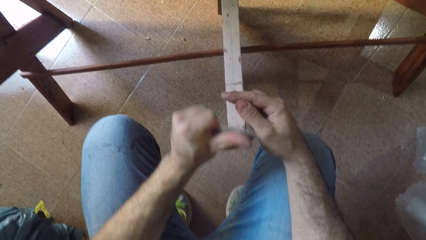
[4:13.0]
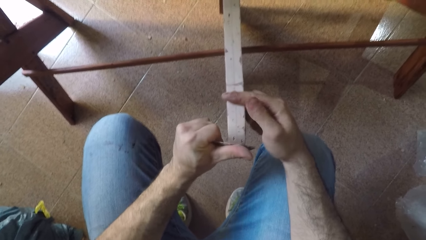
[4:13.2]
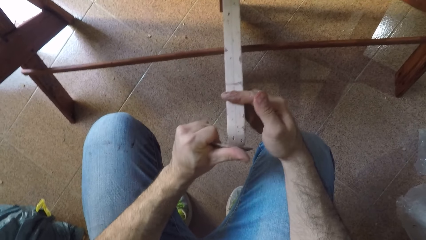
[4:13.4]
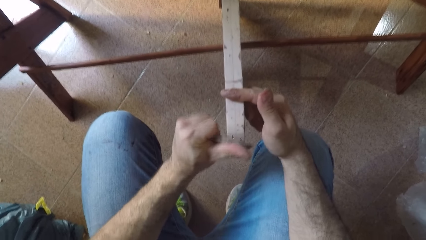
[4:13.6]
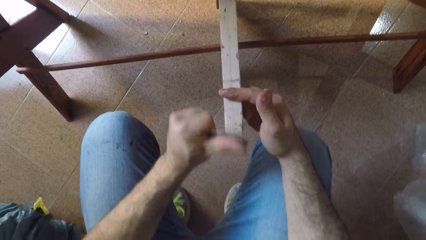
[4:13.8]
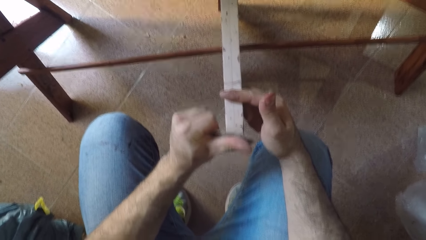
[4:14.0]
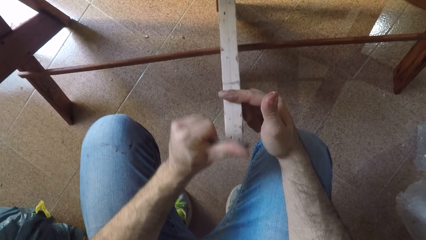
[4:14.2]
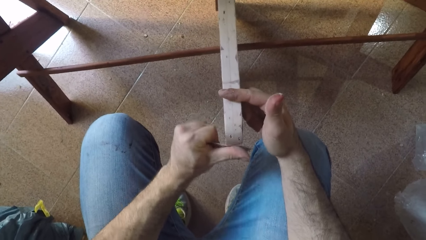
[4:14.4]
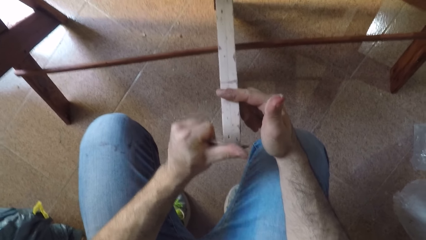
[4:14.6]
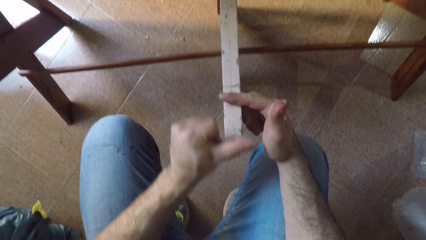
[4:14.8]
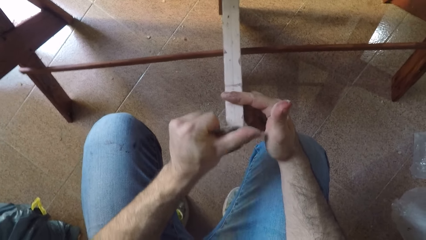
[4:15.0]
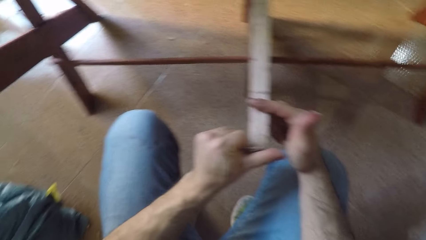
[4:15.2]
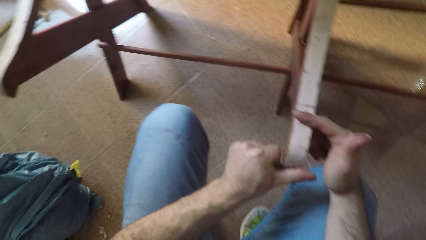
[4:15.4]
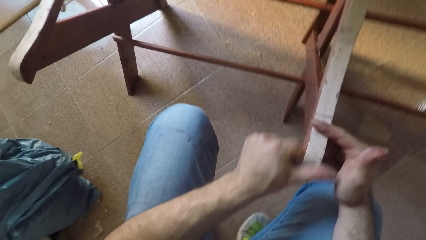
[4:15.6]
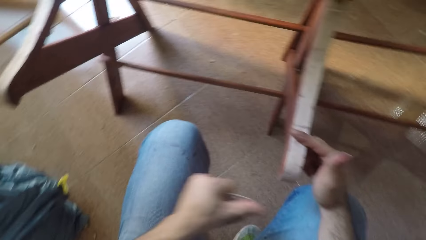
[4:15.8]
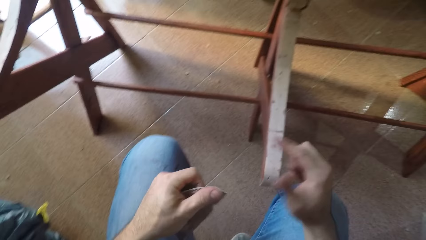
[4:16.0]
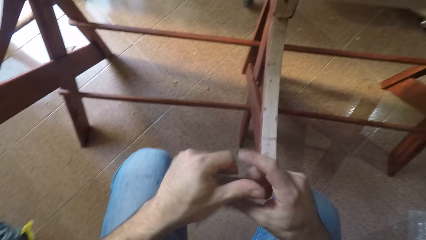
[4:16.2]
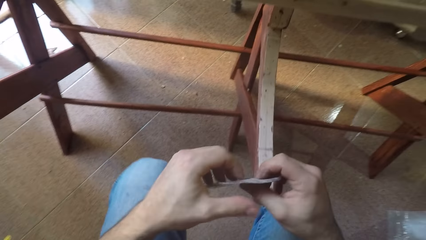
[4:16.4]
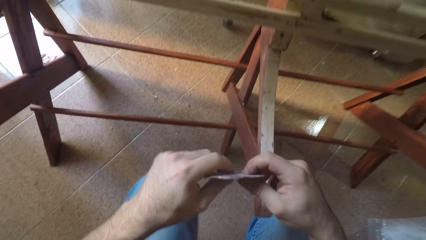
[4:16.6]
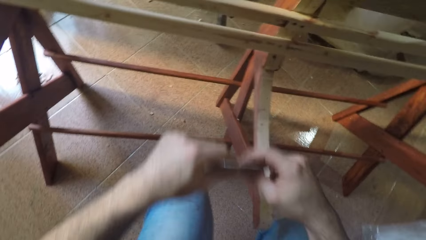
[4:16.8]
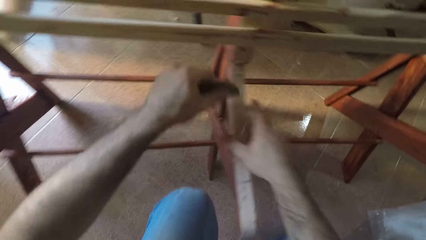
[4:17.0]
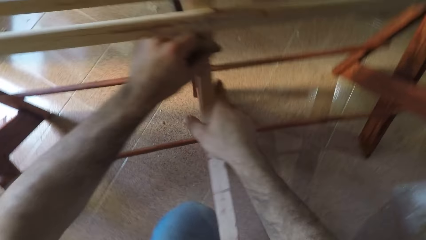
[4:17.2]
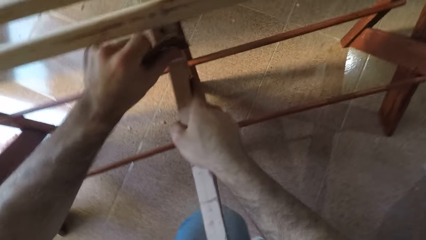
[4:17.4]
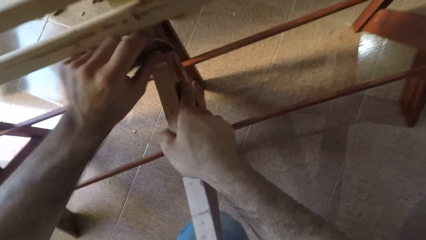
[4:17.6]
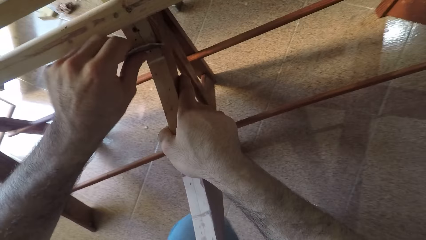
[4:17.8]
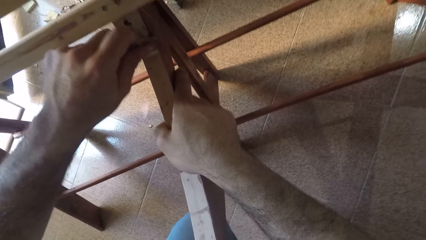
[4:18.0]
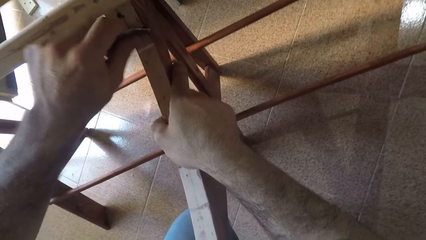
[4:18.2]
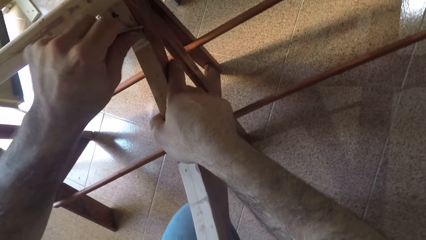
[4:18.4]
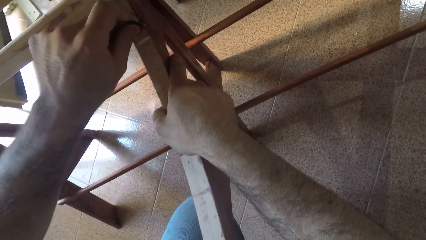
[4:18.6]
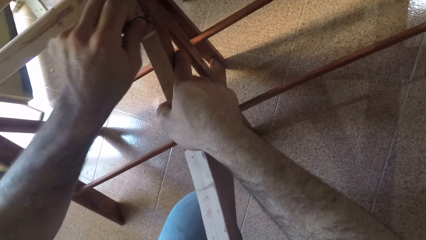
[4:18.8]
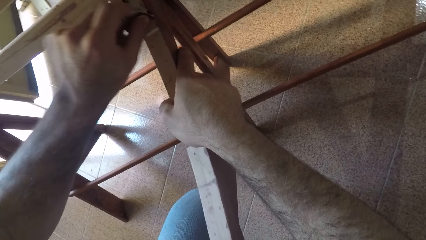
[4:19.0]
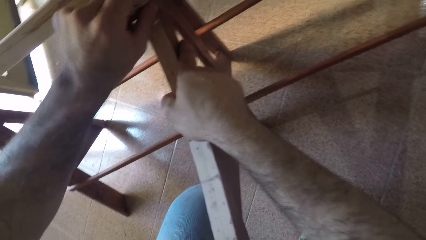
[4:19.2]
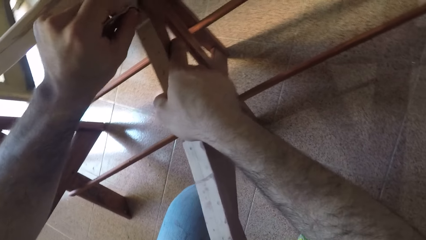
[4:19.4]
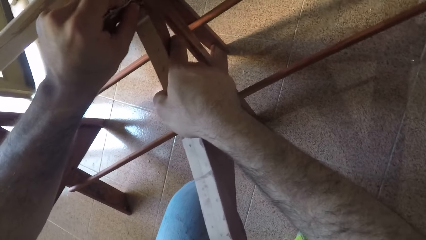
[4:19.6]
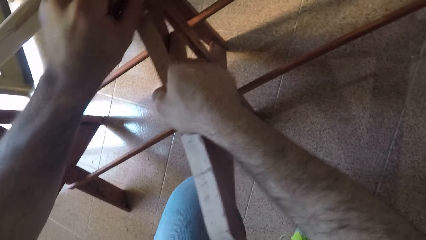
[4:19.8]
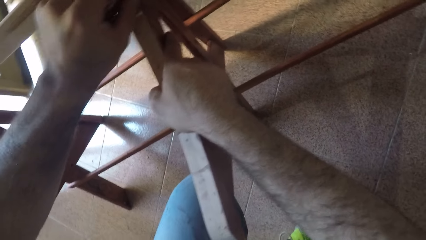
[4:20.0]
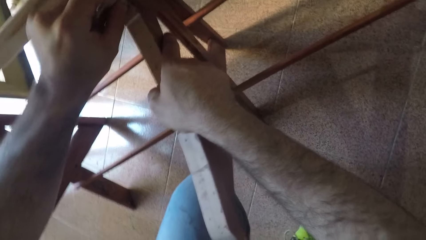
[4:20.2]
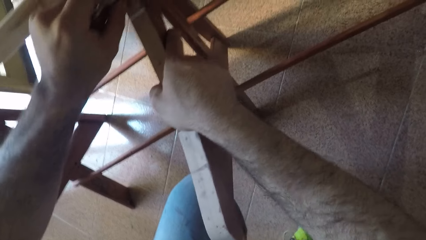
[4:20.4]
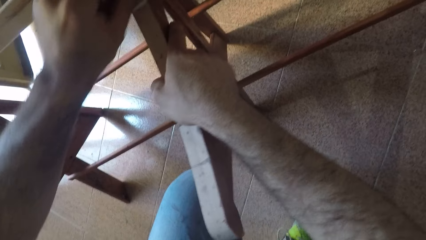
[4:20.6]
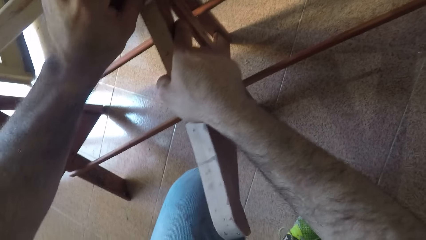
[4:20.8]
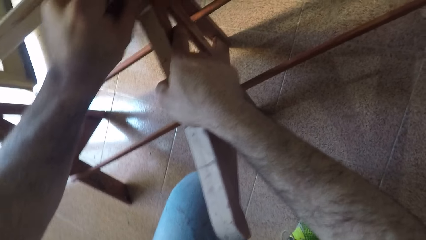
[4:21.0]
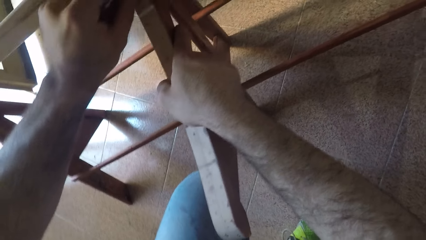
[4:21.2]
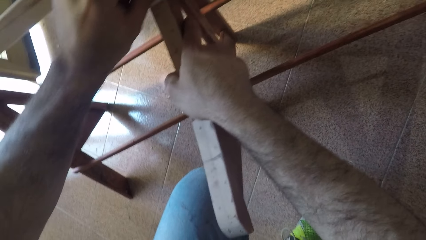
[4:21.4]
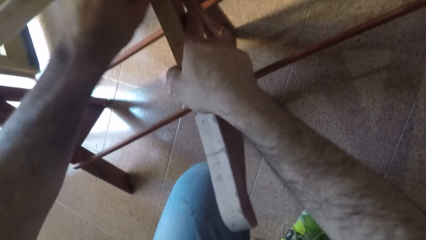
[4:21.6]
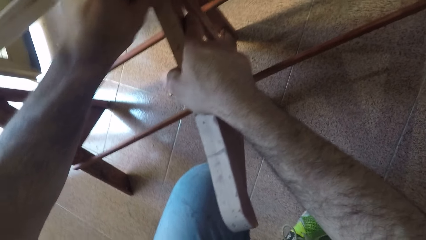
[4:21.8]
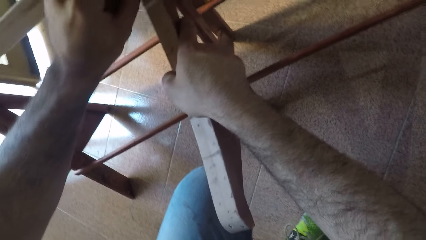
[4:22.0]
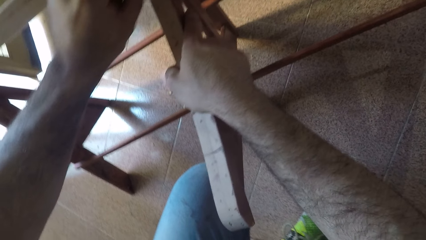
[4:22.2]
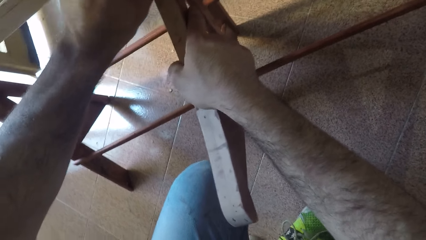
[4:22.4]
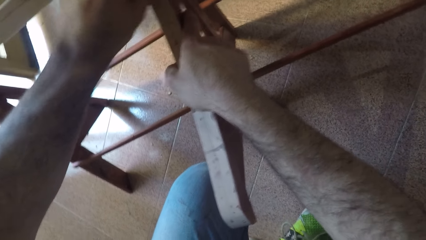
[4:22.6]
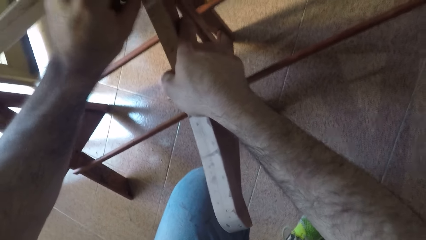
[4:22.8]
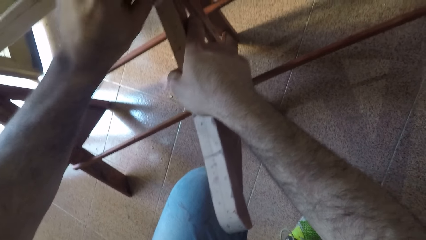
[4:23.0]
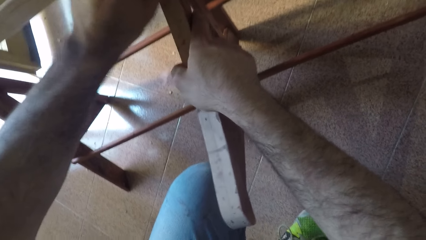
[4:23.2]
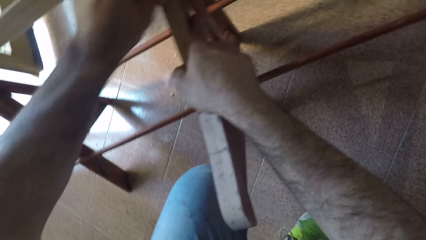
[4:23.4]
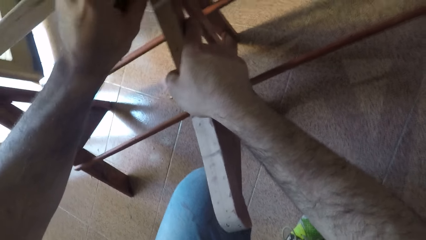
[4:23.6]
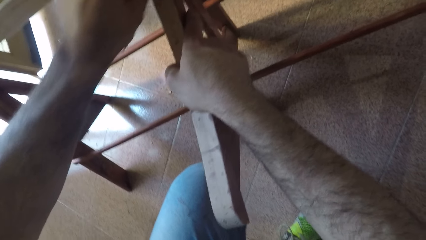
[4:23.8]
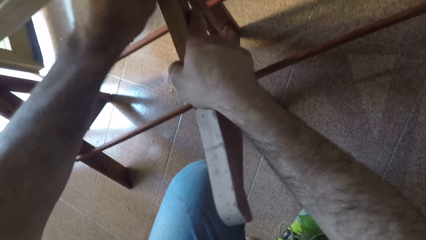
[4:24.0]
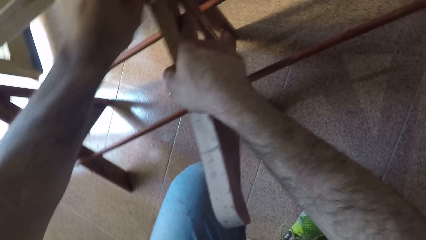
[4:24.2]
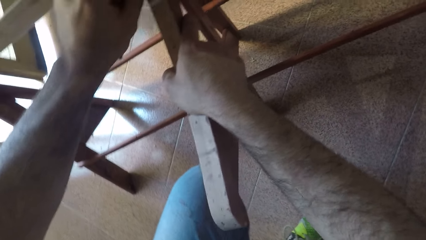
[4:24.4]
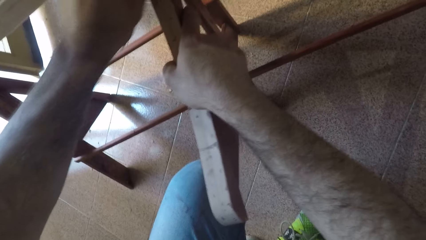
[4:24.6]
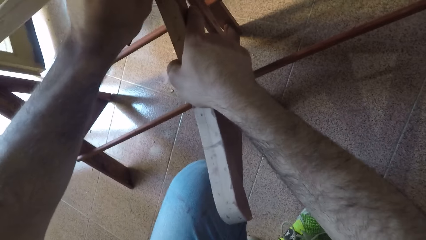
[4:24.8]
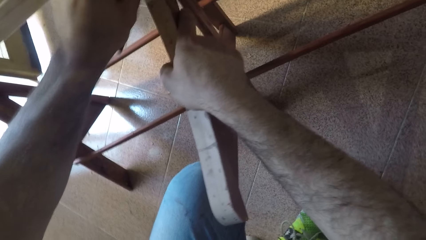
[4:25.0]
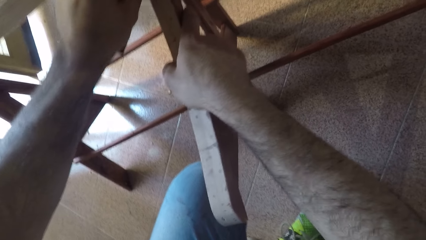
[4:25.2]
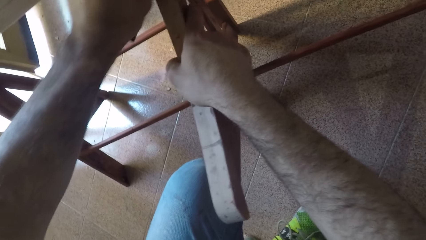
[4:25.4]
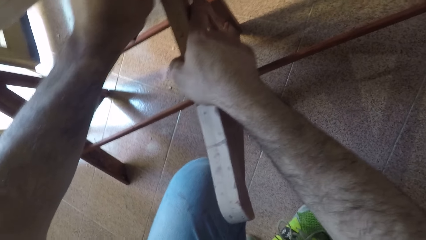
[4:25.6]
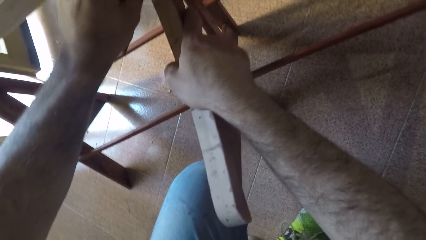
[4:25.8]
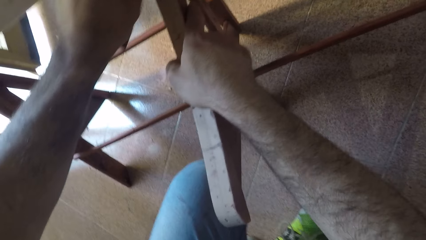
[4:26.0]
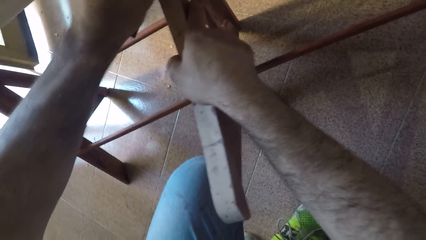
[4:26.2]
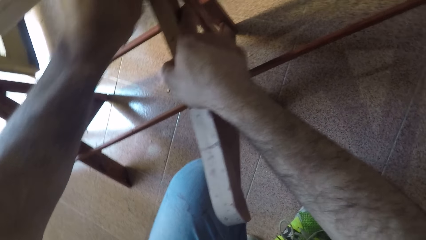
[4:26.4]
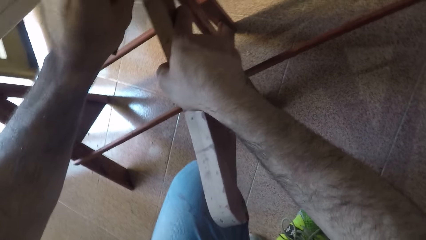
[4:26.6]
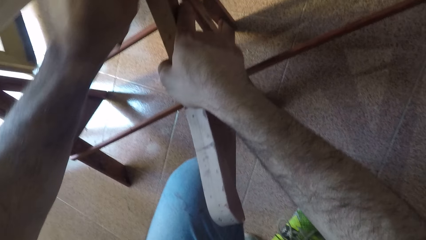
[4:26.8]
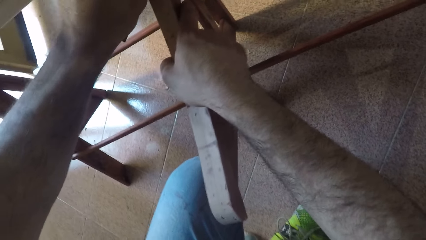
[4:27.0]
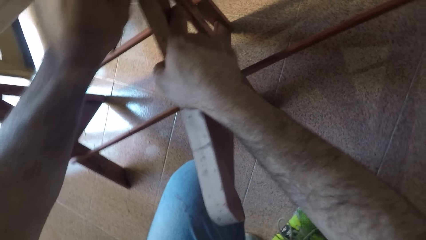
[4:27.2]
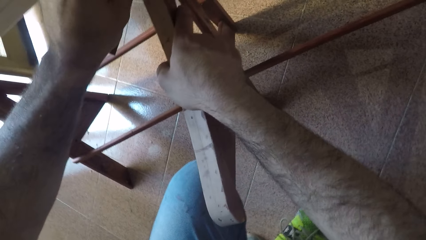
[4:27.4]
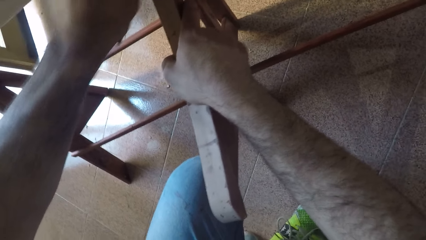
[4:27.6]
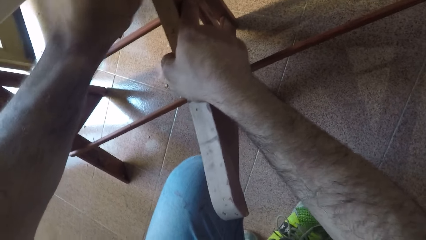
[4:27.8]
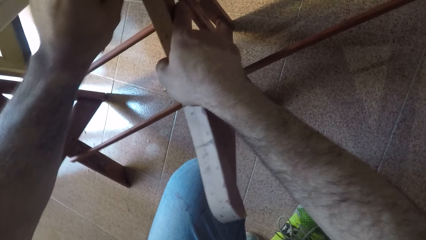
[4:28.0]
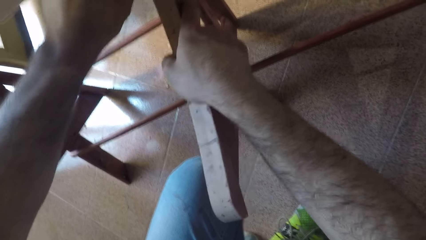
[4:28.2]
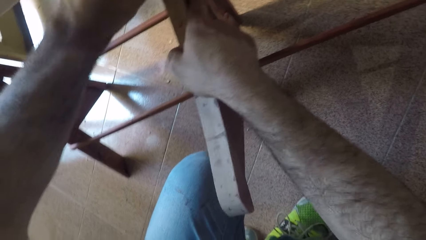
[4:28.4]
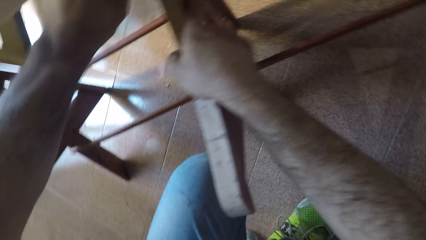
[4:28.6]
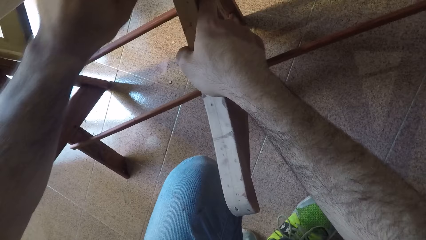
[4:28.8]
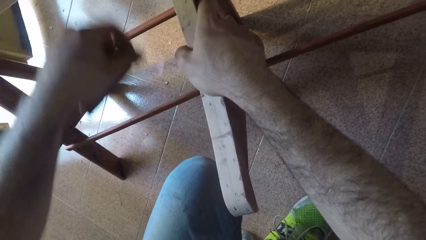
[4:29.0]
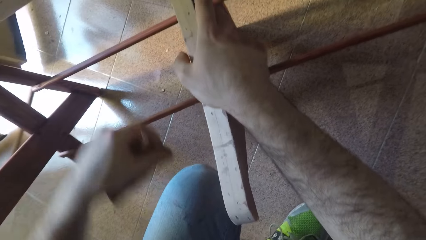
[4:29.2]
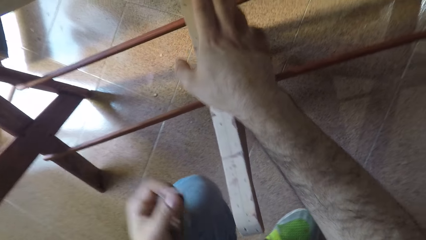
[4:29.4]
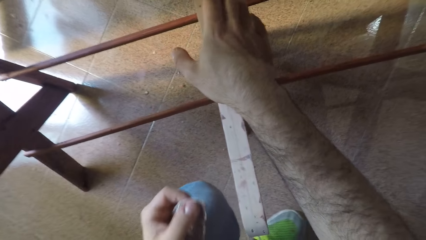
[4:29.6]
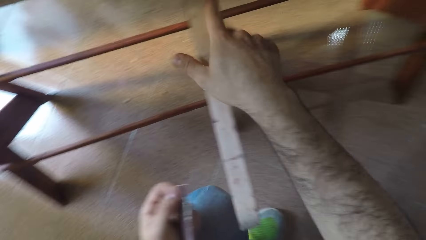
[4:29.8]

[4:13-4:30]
The camera wearer sands a piece of wood with a sandpaper. They switch the sandpaper to the other hand. They hold the piece of wood with a hand. They sand the piece of wood with the sandpaper. They move back away from the piece of wood.
